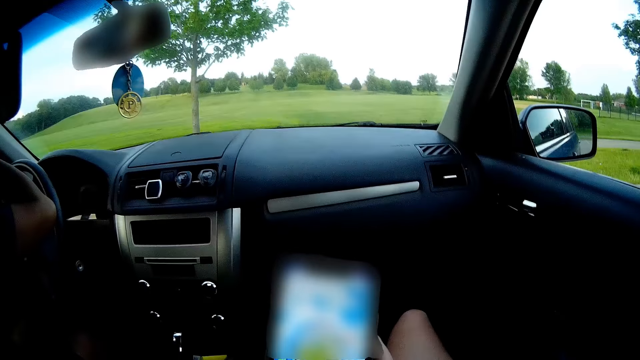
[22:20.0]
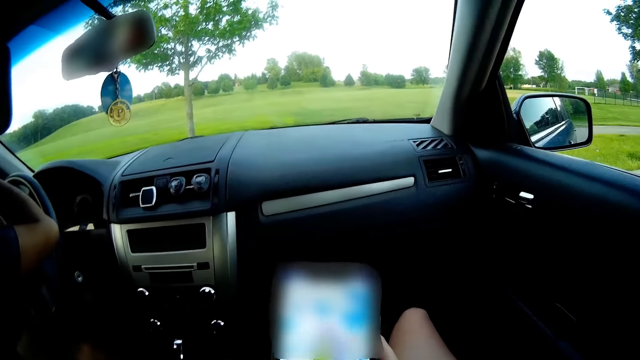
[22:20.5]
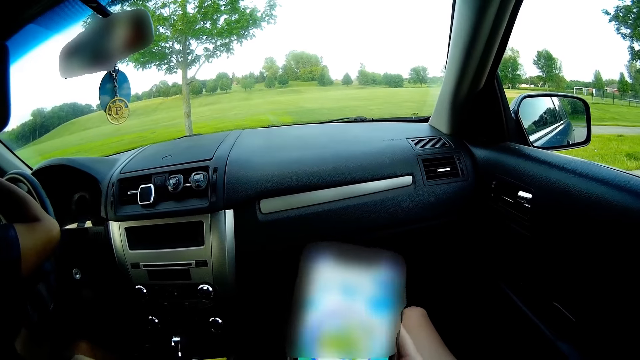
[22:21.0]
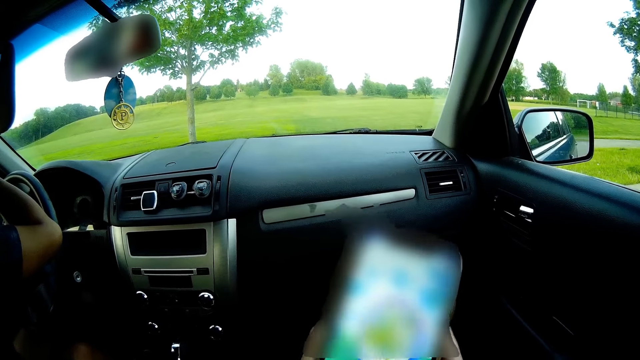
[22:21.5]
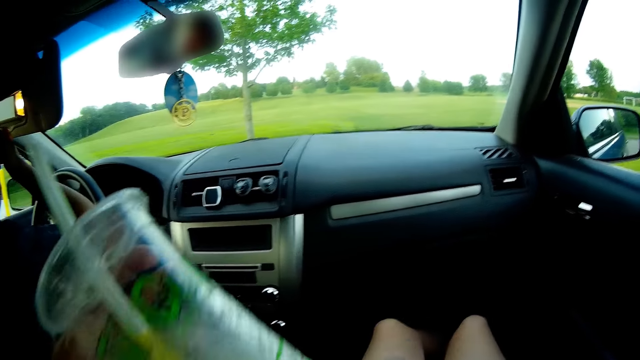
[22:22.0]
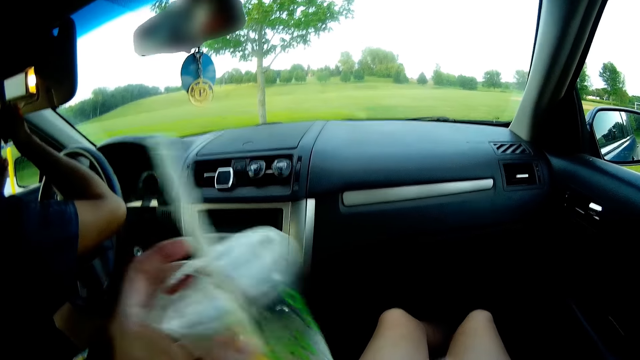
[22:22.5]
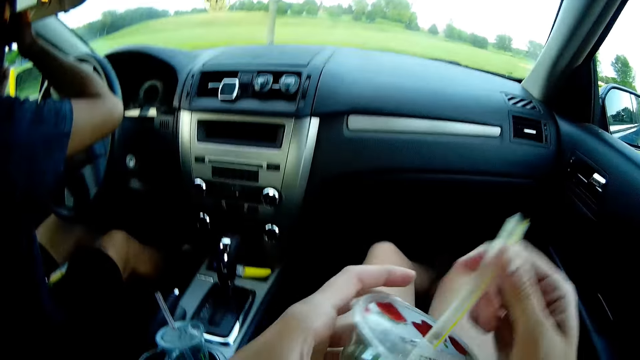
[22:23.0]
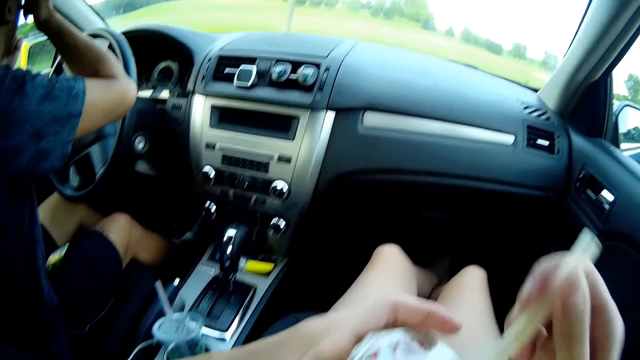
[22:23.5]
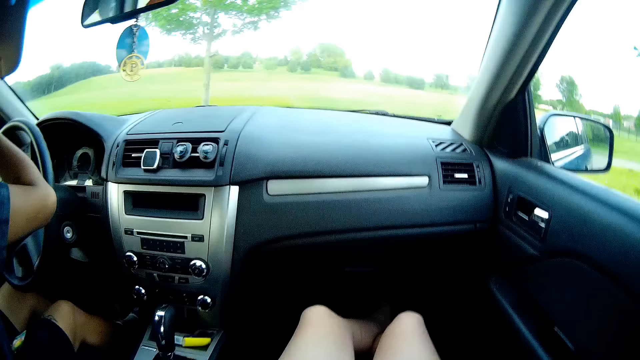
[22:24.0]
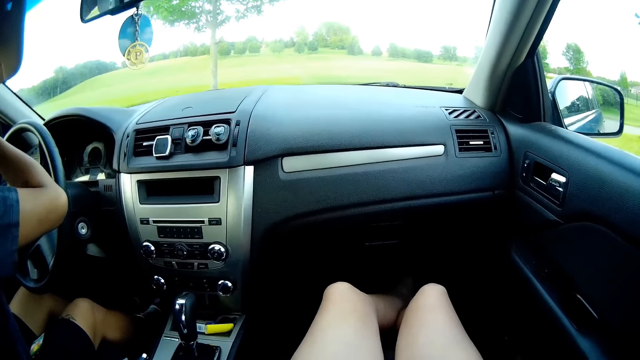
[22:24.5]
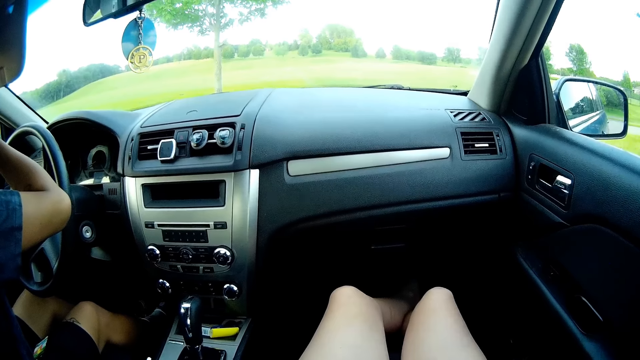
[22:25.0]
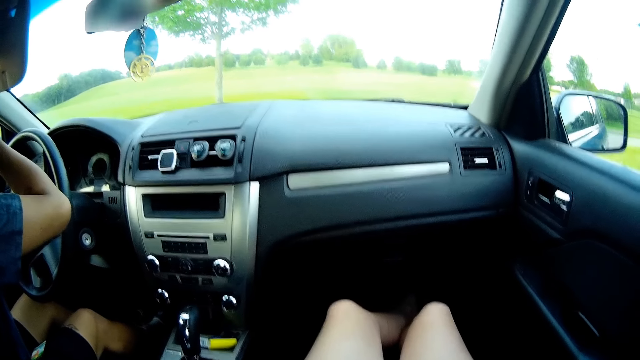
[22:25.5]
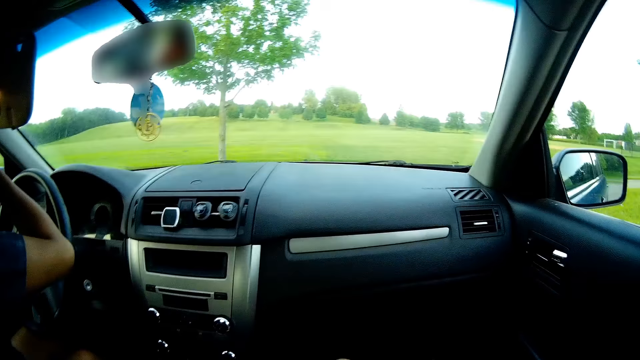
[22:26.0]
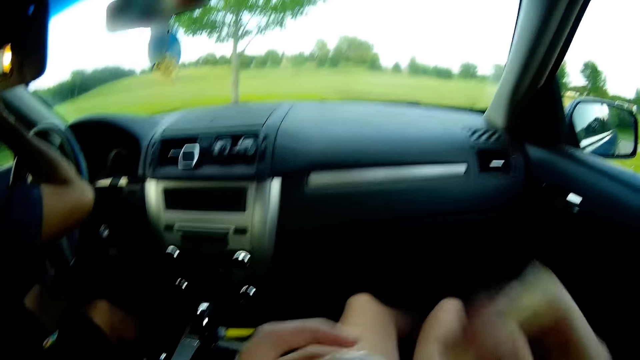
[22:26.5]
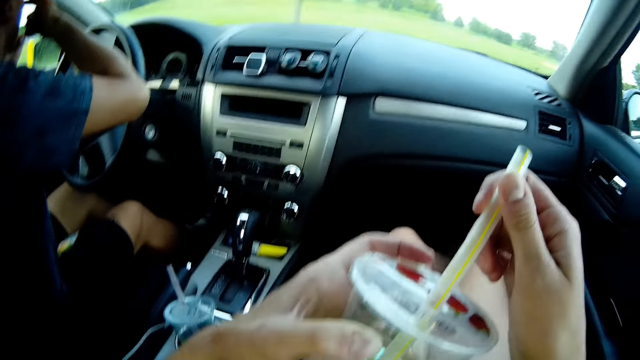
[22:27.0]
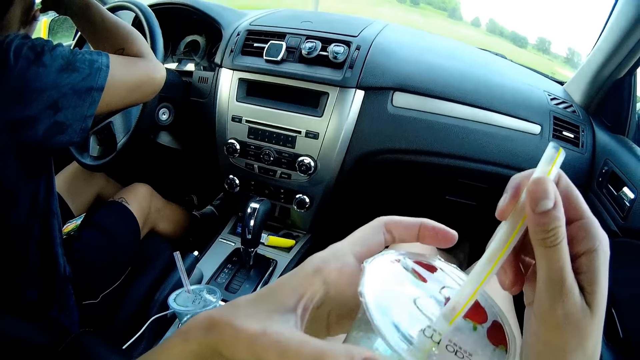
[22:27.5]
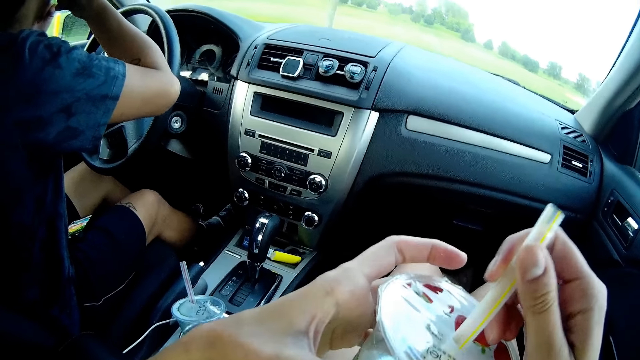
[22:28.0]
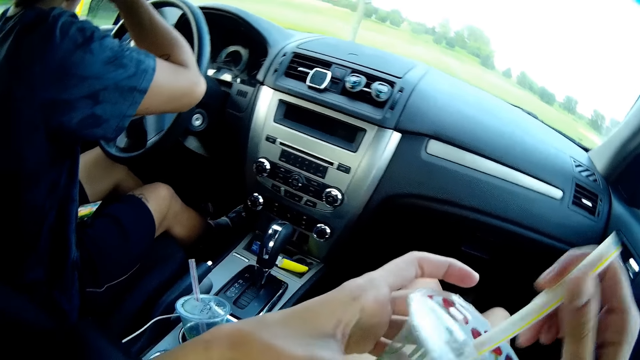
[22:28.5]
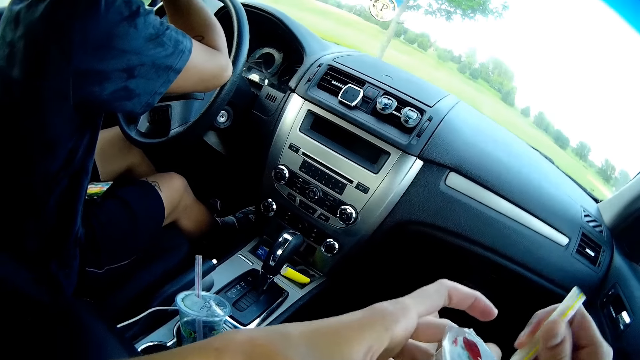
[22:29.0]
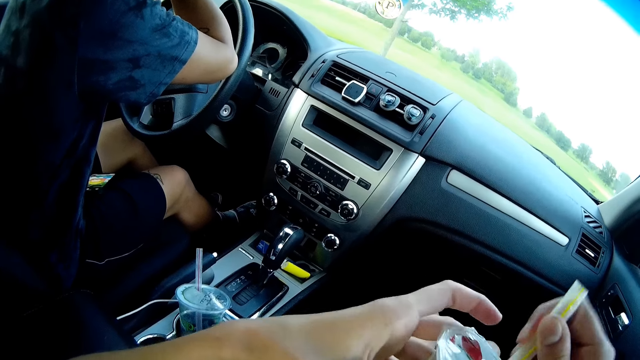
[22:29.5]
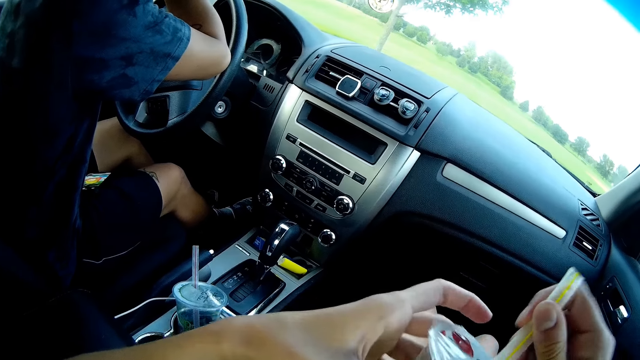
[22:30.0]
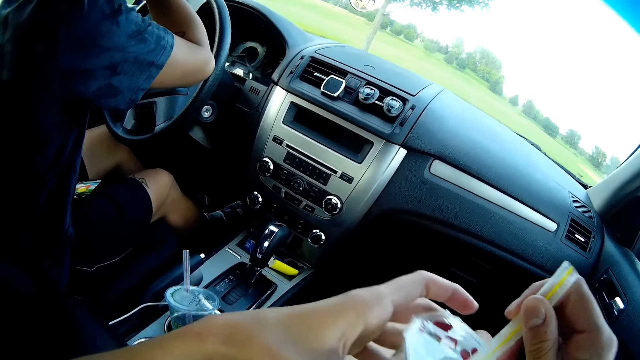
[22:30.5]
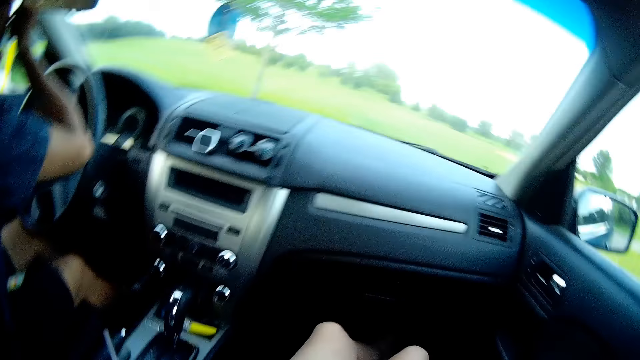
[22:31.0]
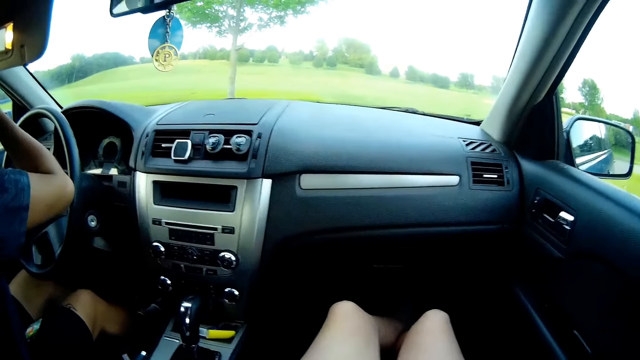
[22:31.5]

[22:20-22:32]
The camera wearer drinks juice. She holds the straw of the ice cream with her right hand inside the car.

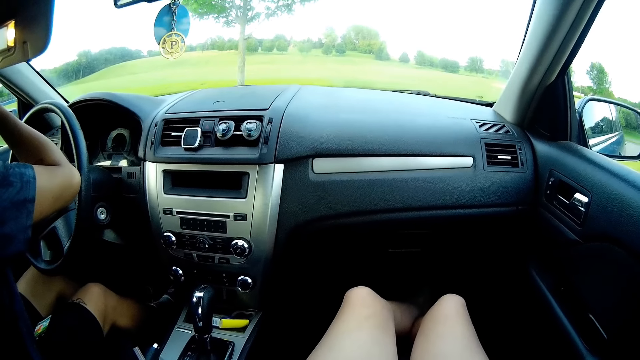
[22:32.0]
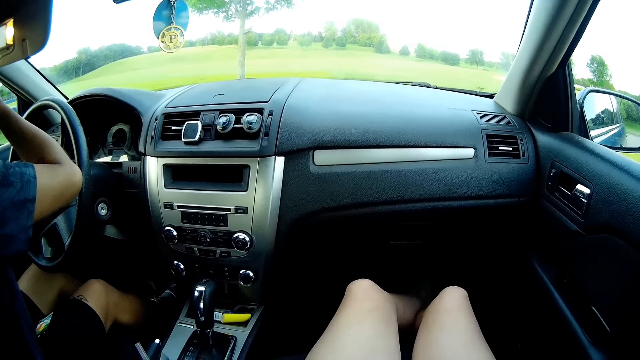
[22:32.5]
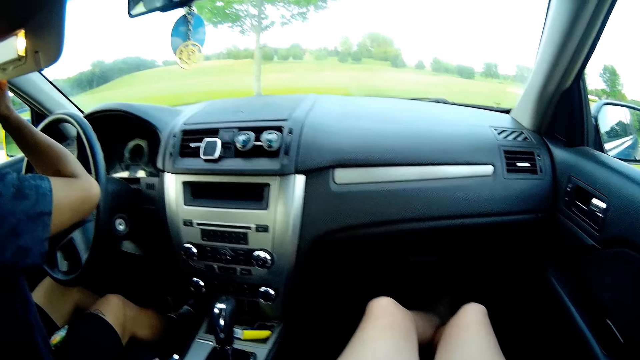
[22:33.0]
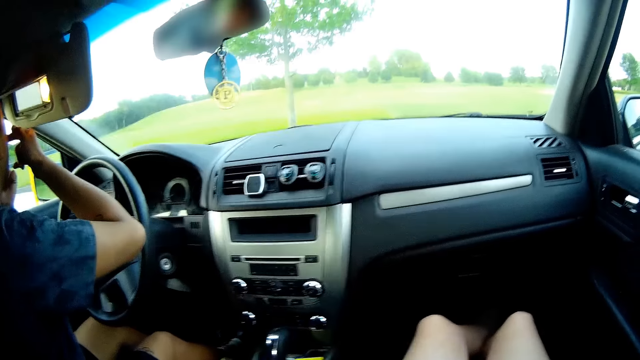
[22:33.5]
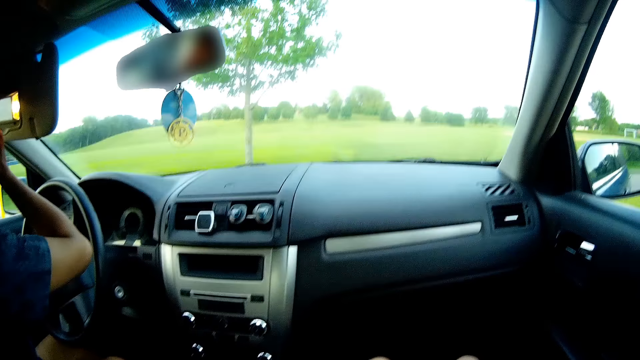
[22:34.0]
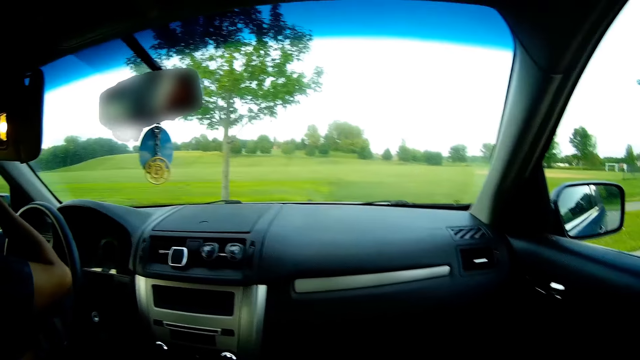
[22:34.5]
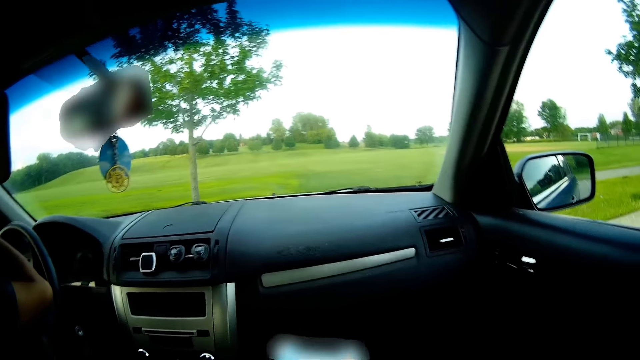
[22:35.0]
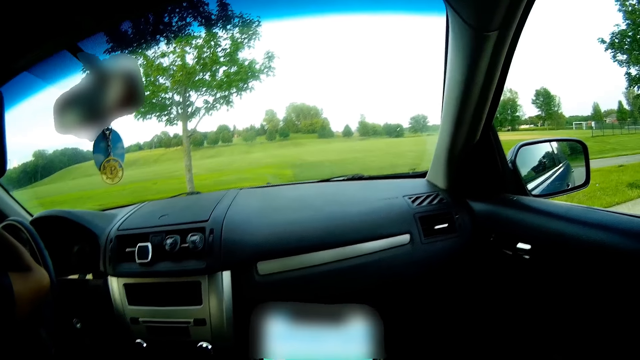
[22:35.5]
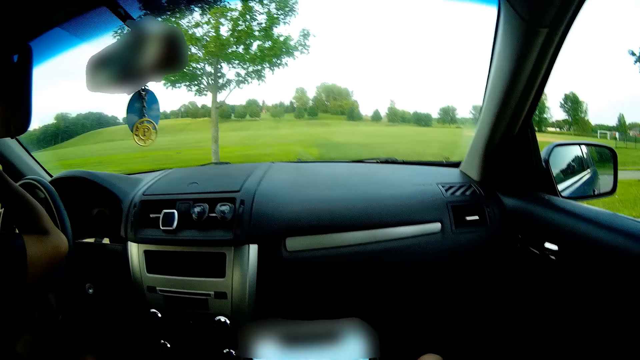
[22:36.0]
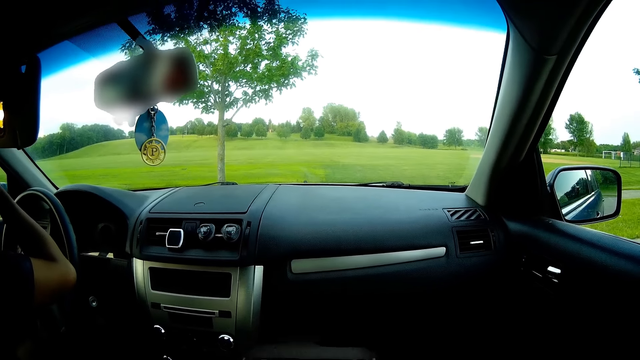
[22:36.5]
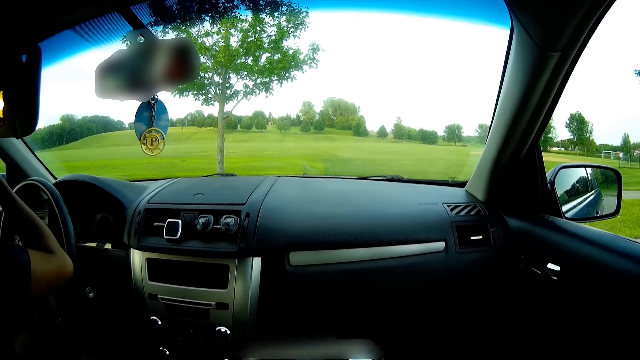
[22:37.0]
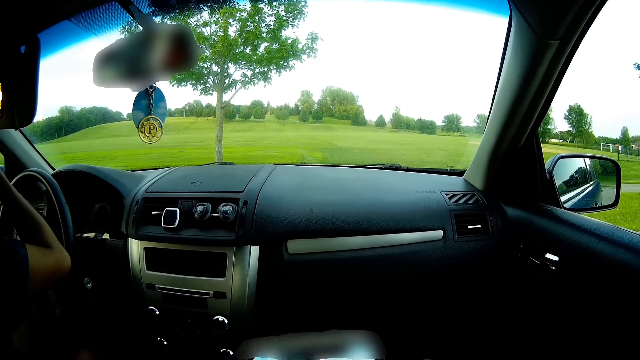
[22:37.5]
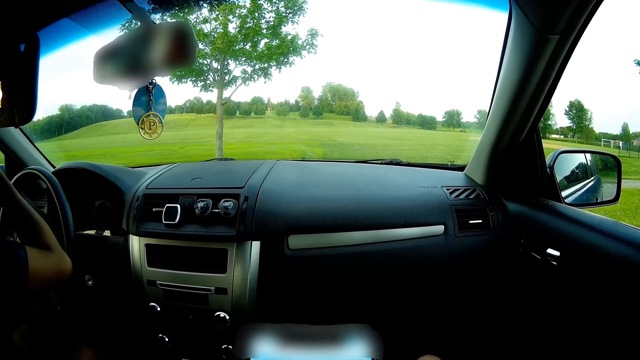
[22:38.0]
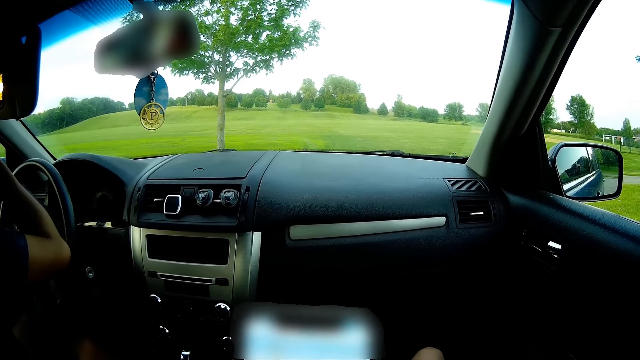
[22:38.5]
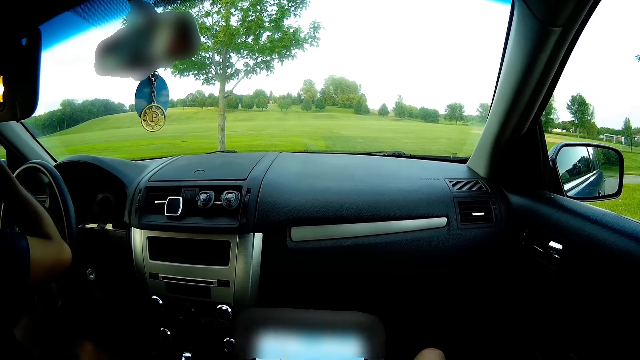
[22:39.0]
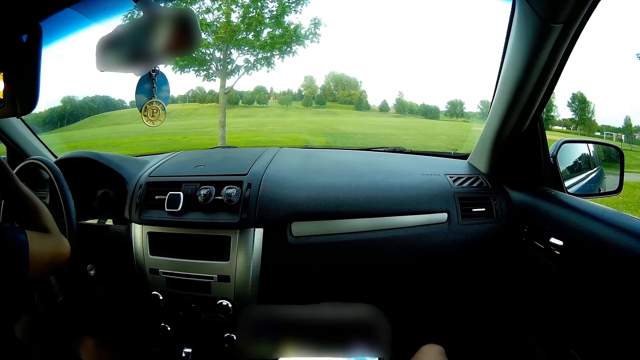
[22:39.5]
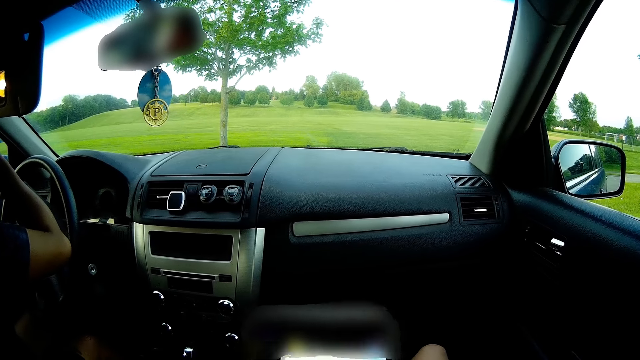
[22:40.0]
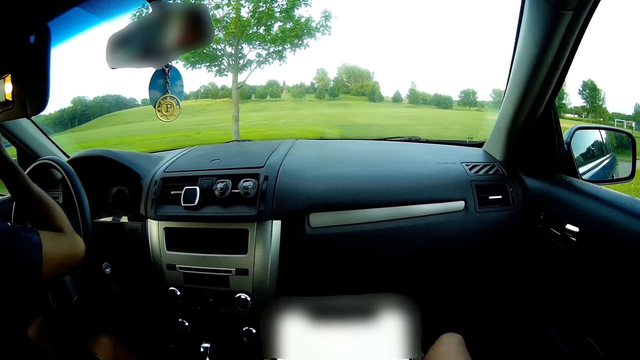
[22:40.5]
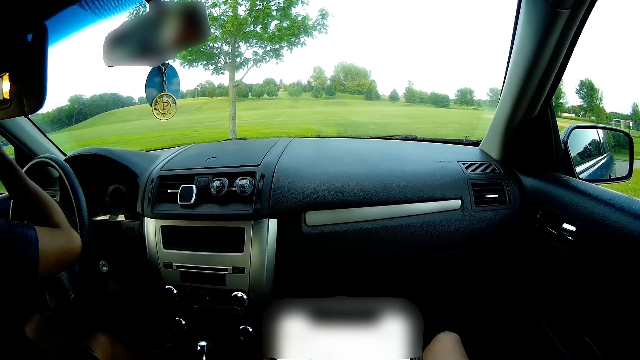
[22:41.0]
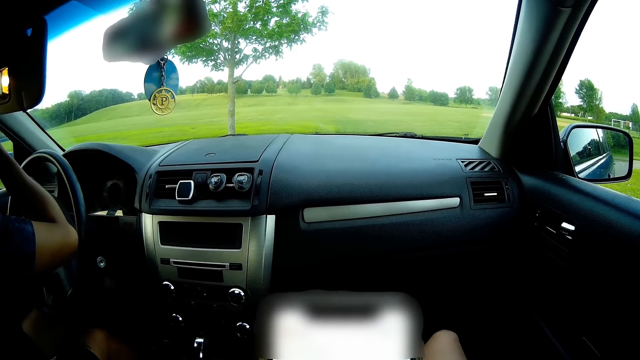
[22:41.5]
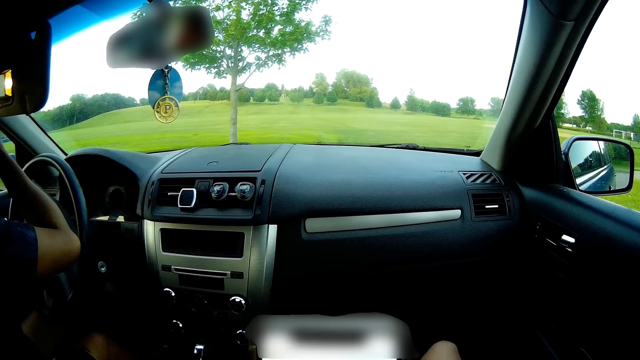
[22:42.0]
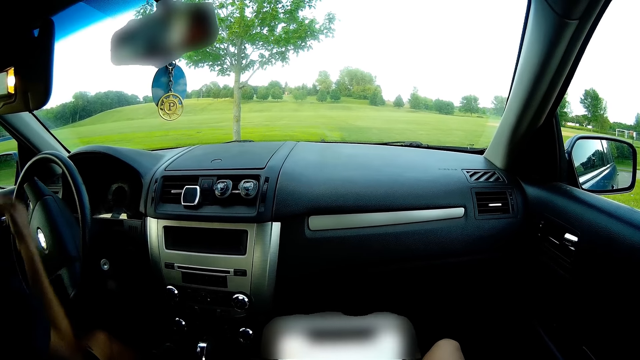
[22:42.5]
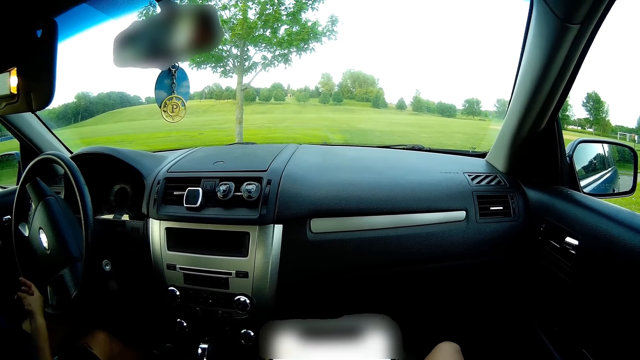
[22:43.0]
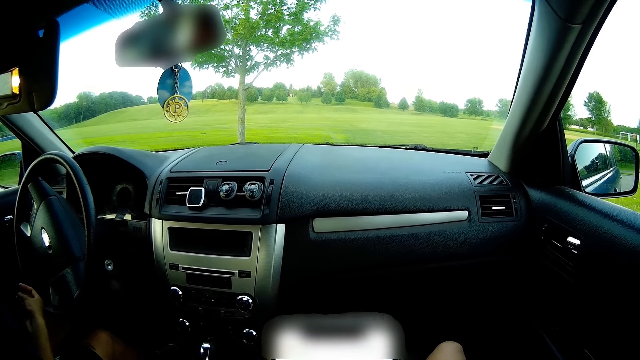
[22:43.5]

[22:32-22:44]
The camera wearer browses his phone. The man puts his right hand down inside the car.
